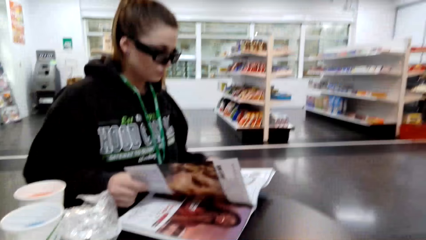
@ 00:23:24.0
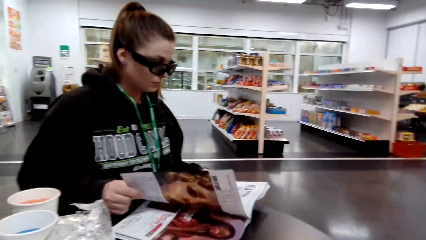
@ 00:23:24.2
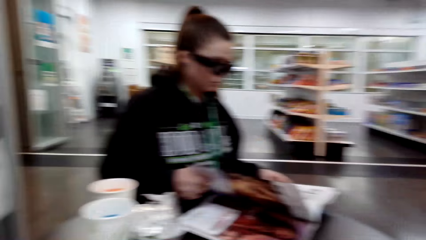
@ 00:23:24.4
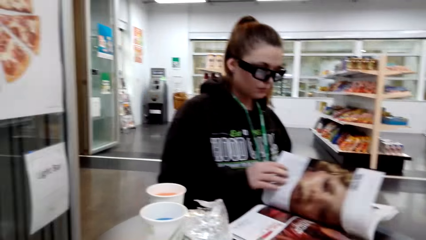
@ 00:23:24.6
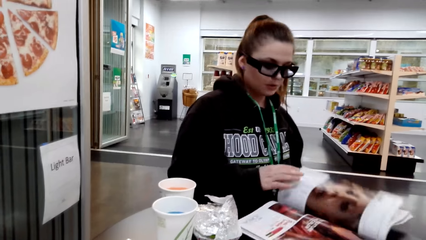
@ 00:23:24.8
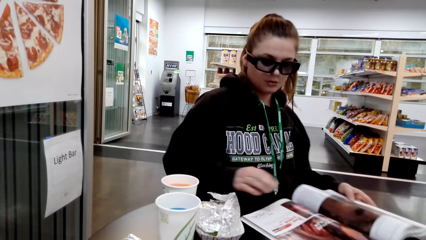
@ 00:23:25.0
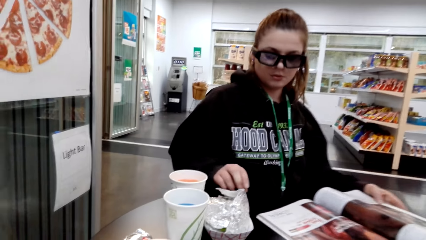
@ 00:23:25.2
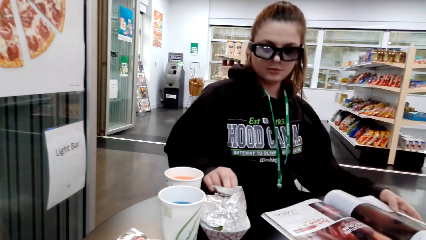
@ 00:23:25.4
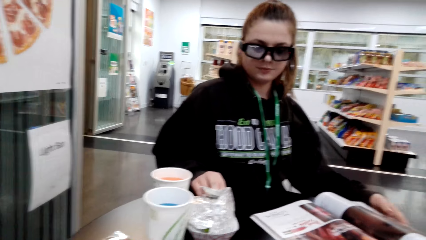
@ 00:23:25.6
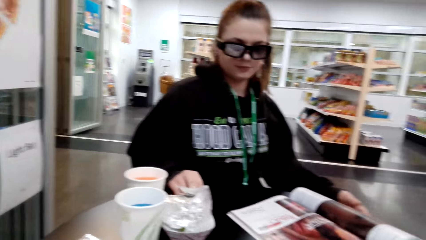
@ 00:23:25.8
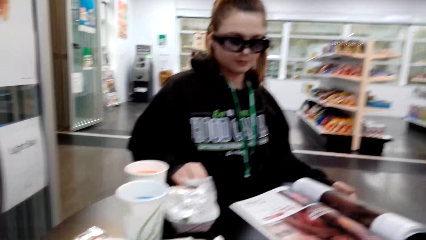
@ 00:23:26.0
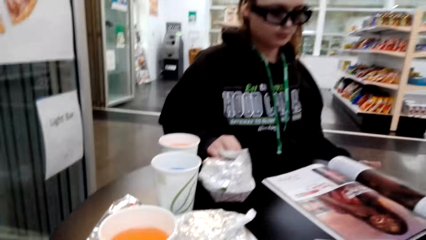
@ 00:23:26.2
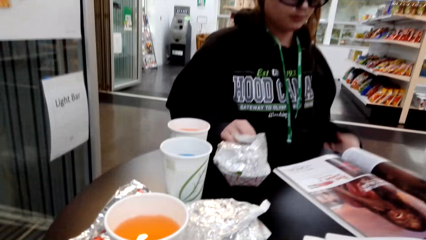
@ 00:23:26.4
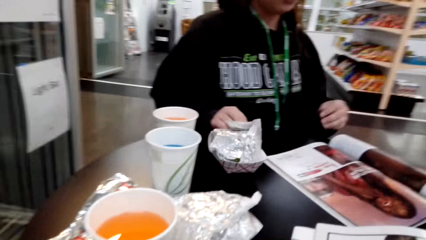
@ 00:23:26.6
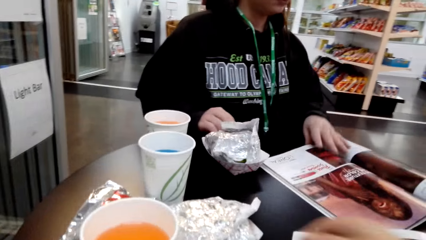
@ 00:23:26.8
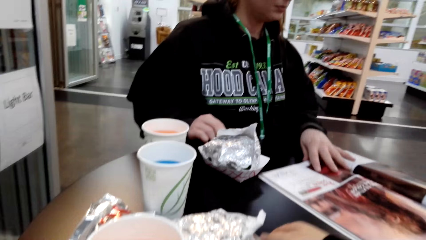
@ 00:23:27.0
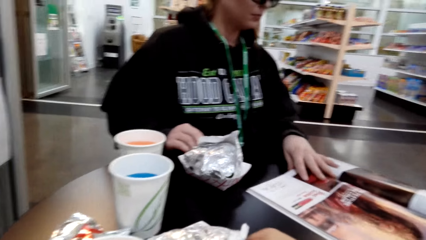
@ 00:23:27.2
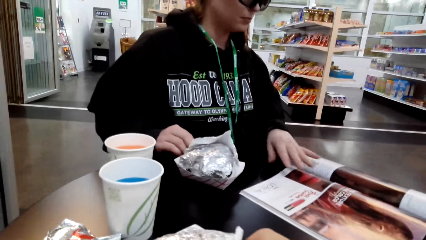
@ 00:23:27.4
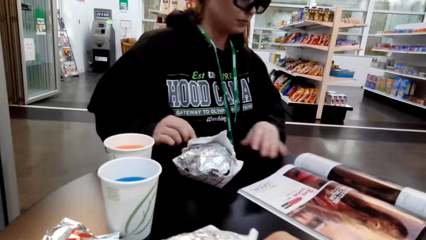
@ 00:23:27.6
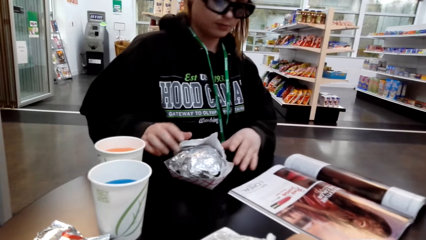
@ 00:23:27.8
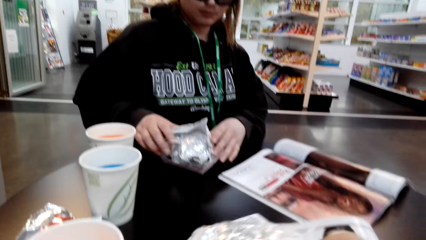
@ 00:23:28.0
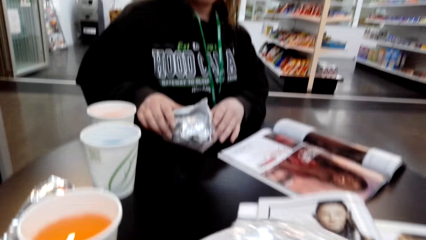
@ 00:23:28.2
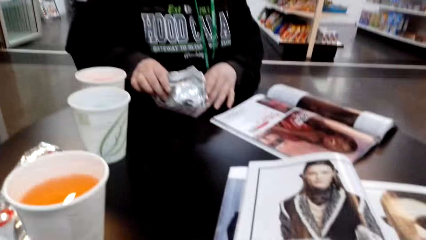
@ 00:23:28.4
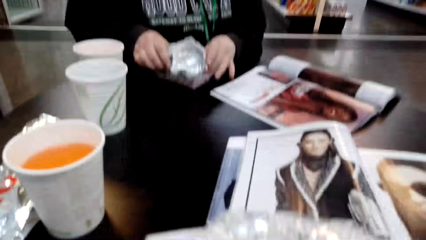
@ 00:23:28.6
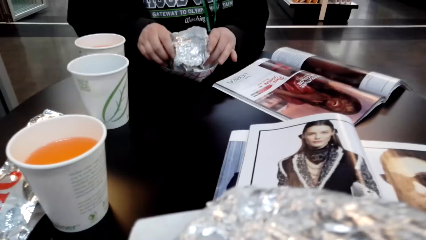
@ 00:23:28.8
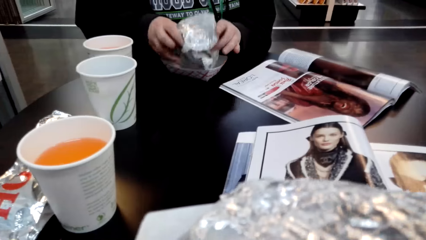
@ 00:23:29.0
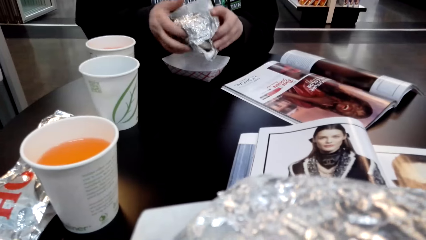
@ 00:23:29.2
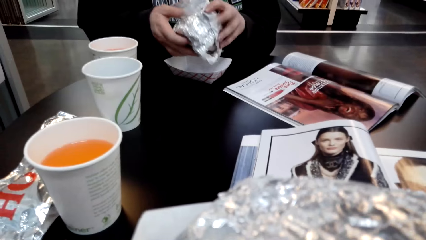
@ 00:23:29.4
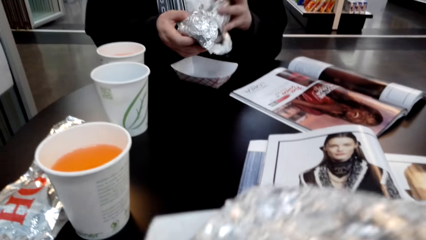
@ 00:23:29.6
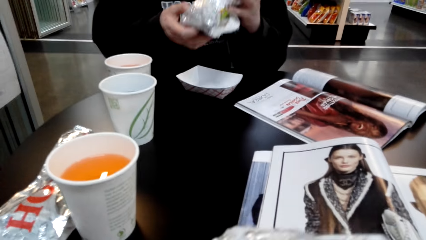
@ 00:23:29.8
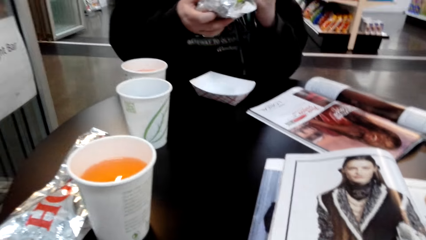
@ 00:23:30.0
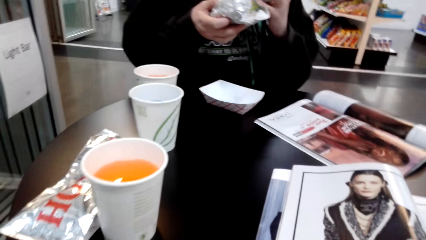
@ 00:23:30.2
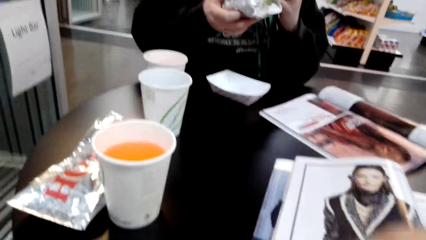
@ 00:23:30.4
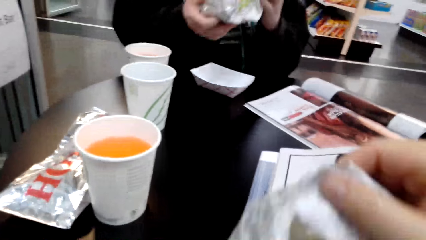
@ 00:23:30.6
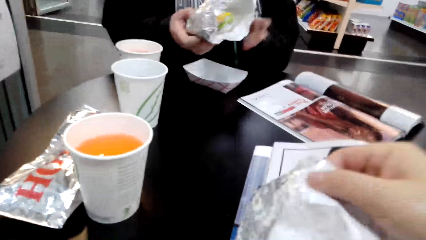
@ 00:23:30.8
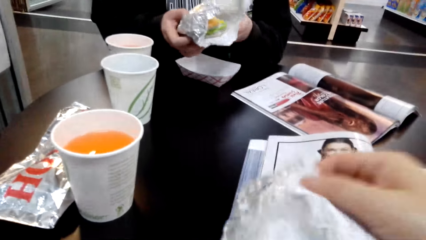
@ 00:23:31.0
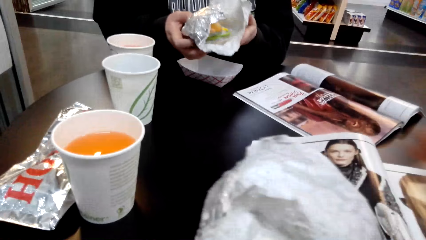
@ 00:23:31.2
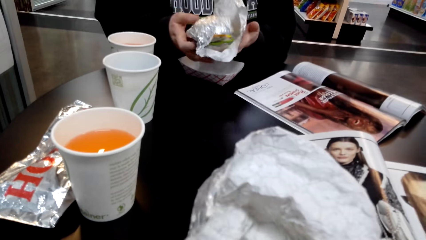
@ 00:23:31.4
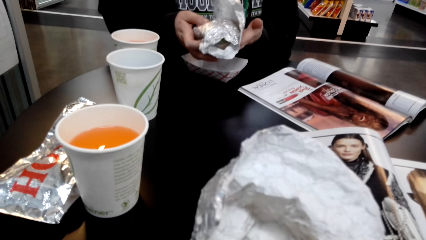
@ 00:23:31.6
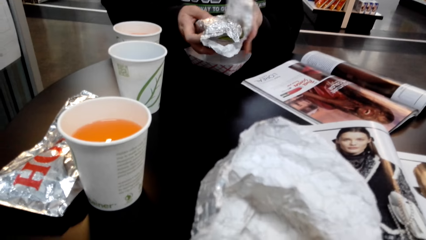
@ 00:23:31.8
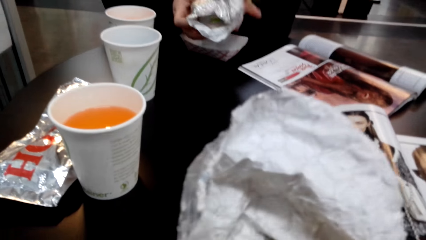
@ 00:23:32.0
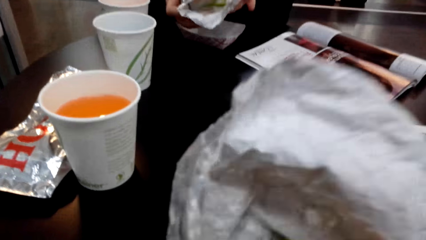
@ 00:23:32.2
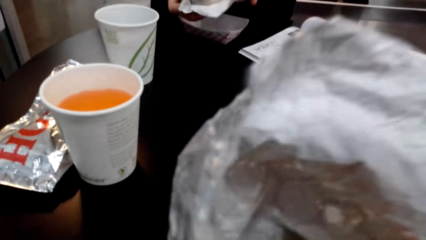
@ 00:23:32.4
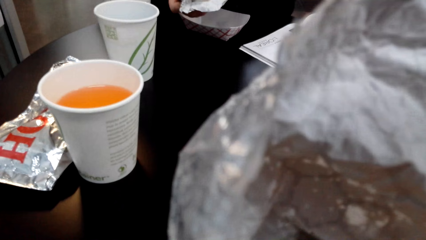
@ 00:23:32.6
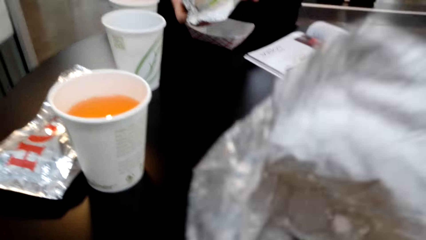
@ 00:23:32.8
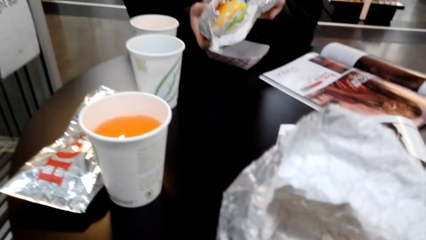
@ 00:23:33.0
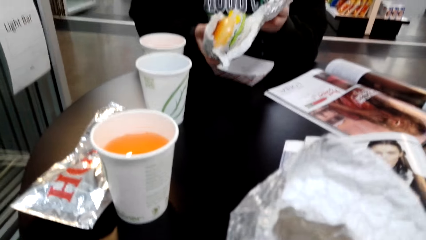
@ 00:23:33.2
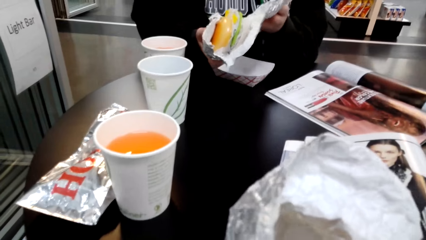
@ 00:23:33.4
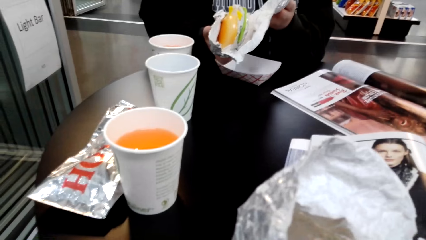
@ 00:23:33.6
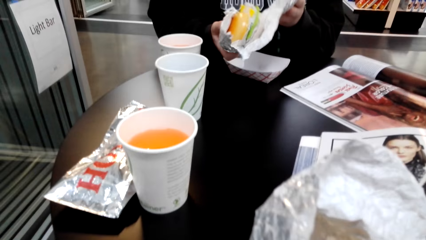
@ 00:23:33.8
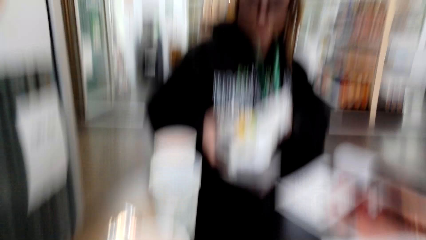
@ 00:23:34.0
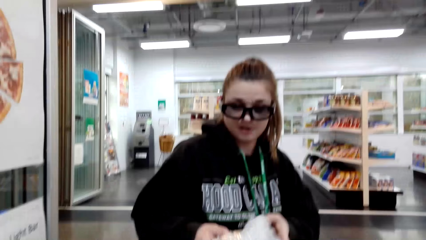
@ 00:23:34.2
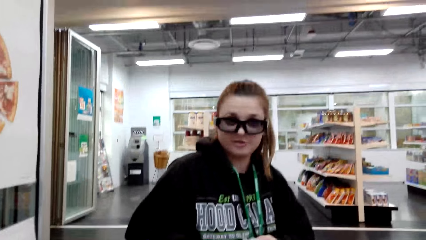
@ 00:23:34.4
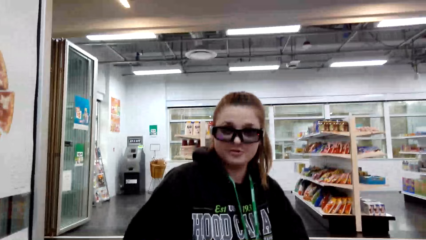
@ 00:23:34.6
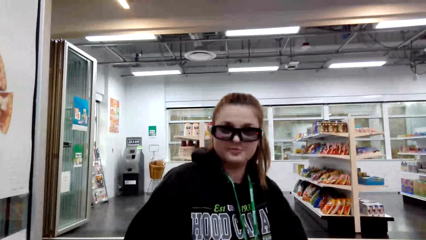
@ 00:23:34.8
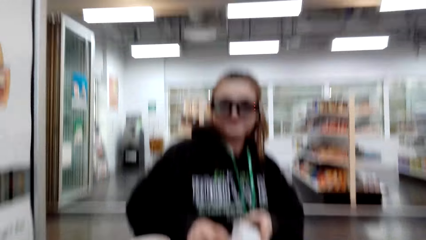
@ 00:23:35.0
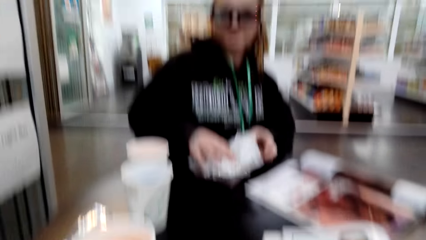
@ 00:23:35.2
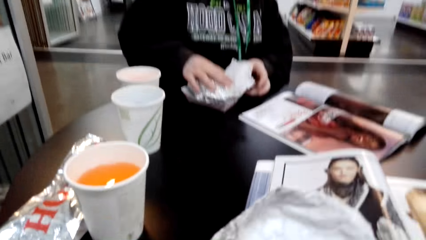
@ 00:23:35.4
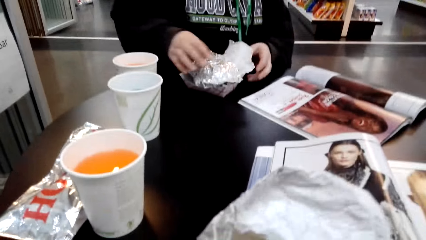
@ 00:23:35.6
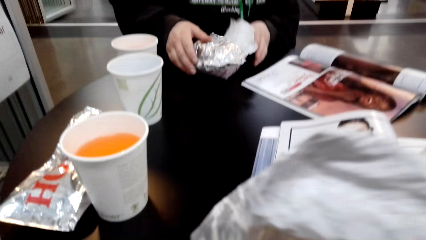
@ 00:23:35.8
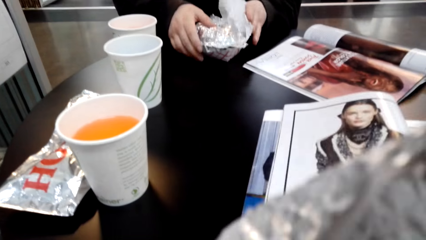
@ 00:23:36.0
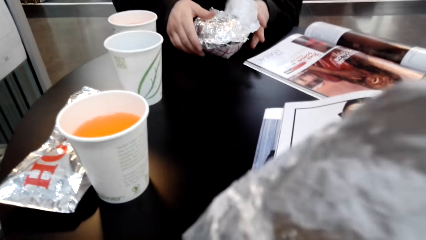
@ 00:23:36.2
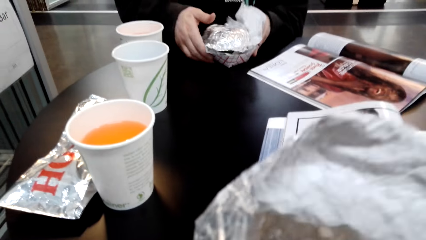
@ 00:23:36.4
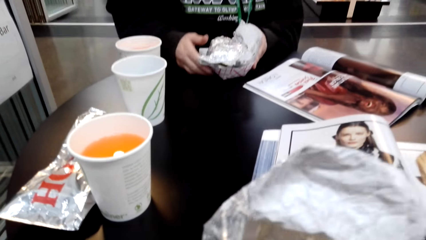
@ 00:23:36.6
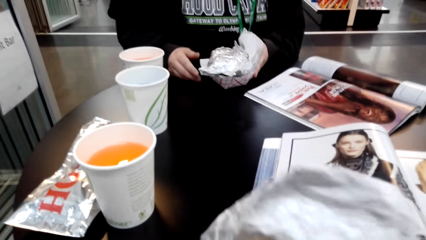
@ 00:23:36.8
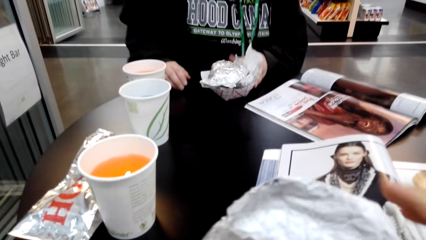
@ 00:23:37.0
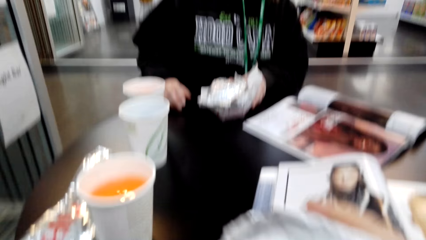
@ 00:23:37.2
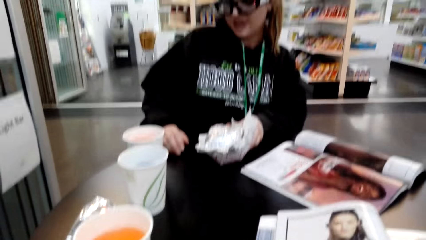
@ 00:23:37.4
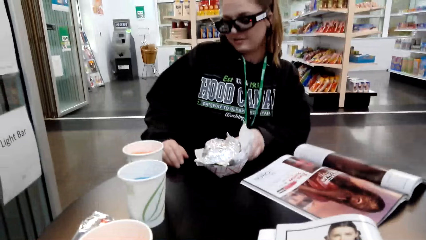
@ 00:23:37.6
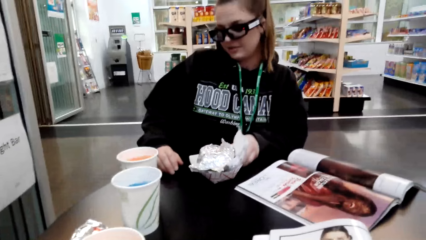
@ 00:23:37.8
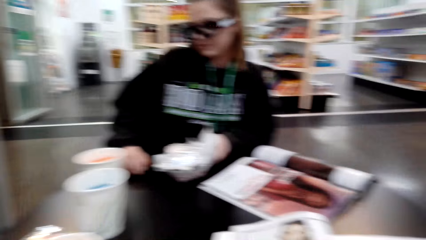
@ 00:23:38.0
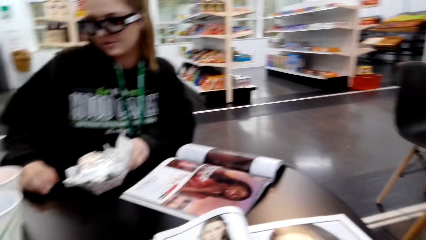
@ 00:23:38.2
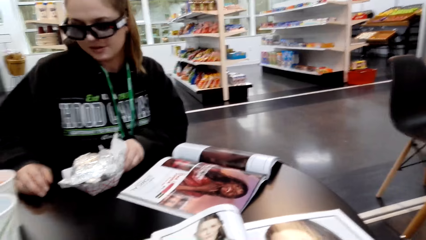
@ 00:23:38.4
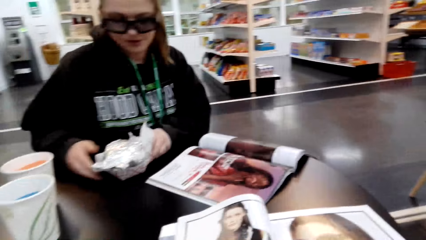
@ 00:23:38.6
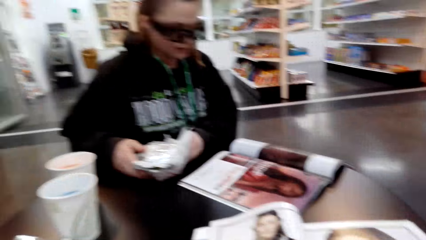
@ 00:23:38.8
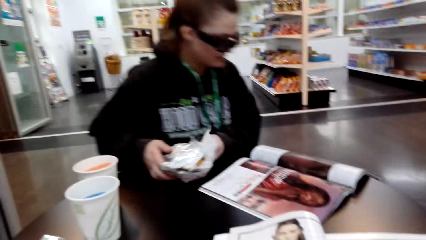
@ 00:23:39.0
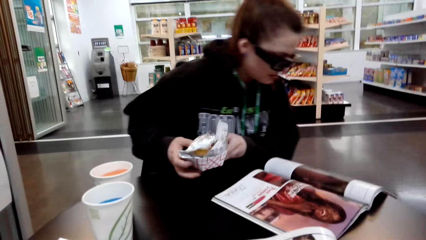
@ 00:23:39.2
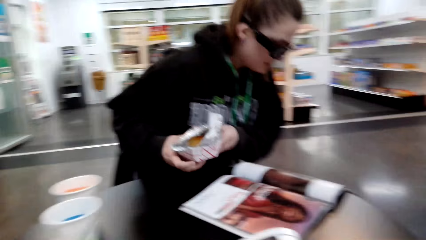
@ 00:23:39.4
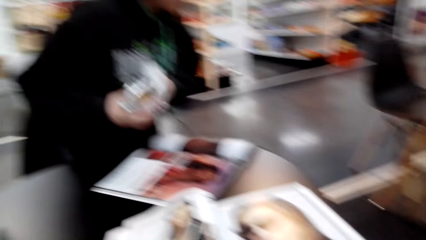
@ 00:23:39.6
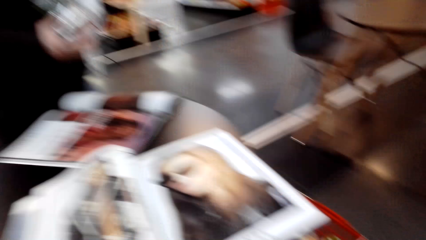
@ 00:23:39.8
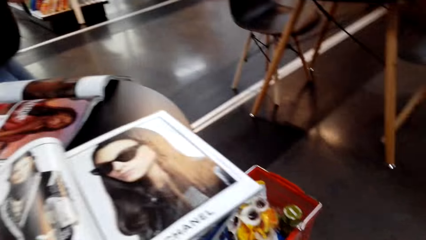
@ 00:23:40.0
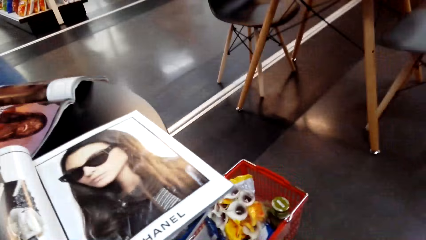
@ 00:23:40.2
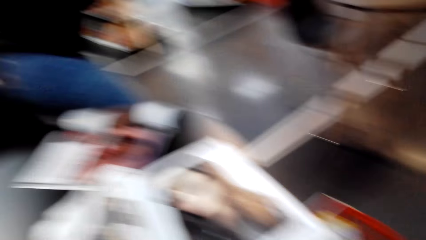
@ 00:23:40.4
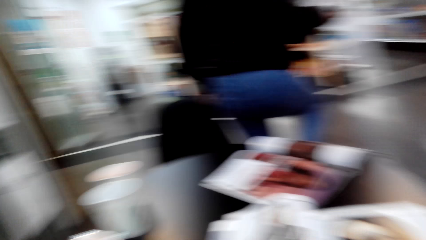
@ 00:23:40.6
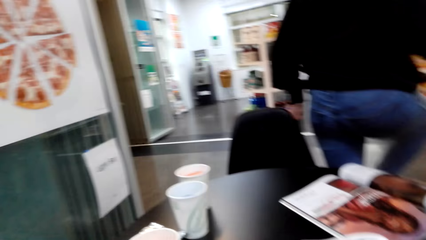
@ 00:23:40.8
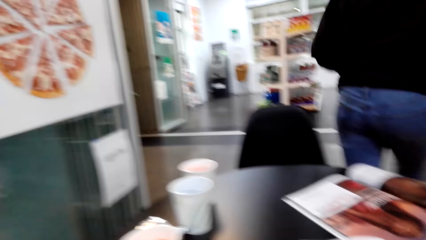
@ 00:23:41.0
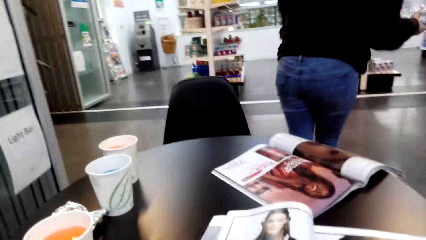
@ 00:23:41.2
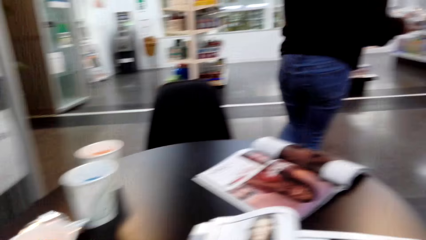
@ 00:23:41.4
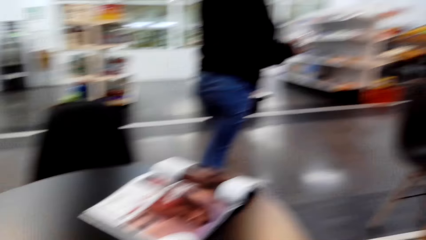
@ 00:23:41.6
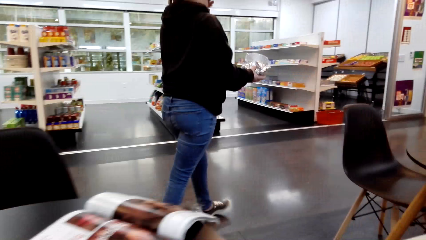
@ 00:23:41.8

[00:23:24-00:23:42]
The camera wearer looks around. They look at a woman. The woman moves a magazine on the table and picks up a sandwich on the table. The camera wearer drags a sandwich closer on the table. They eat the sandwich. The woman eats the sandwich. The camera wearer unwraps the sandwich. The woman converses with the camera wearer, unwraps the sandwich, and converses with the camera wearer. The camera wearer eats the sandwich. They converse with the woman. The woman picks up a sandwich on the table and walks away in a supermarket.
